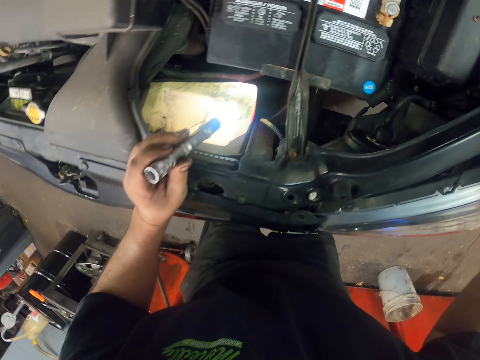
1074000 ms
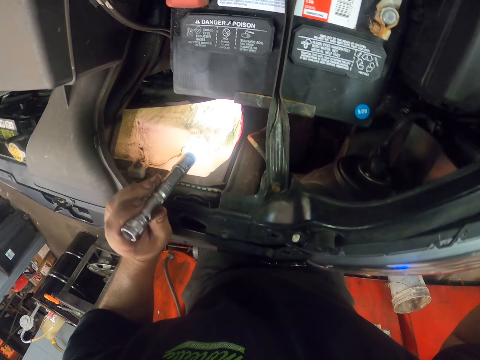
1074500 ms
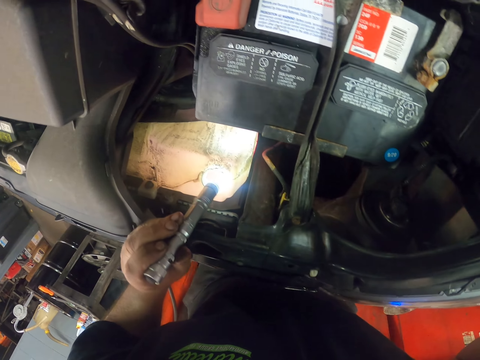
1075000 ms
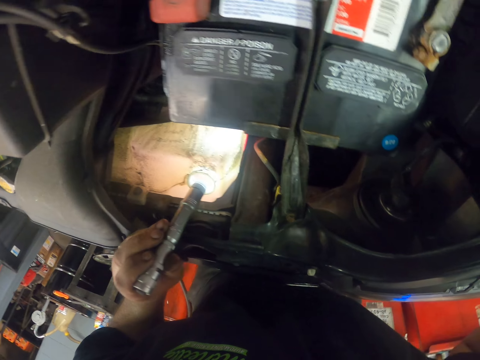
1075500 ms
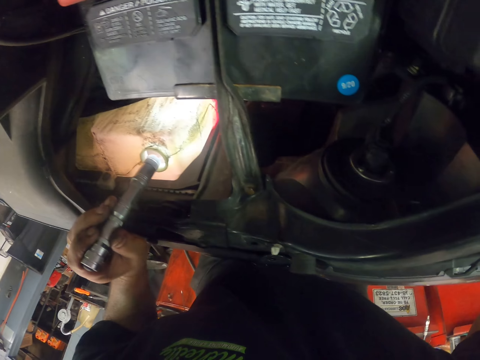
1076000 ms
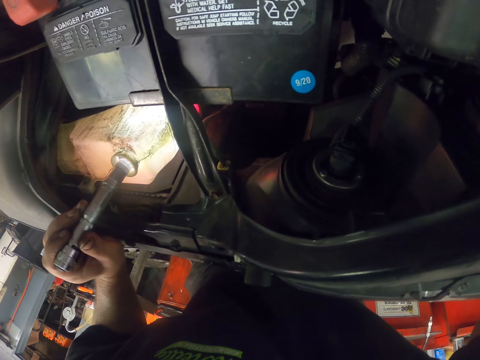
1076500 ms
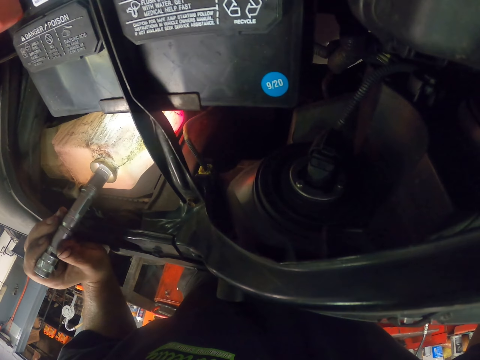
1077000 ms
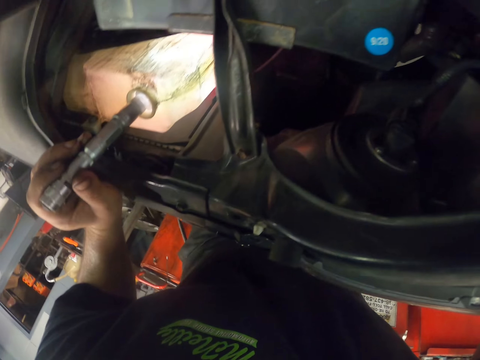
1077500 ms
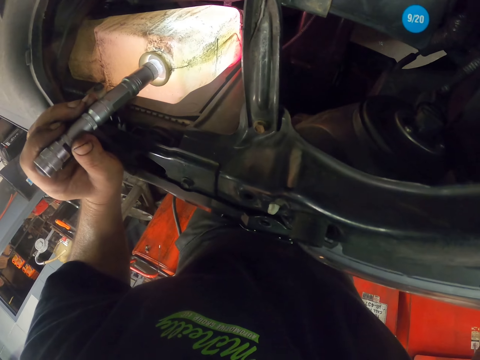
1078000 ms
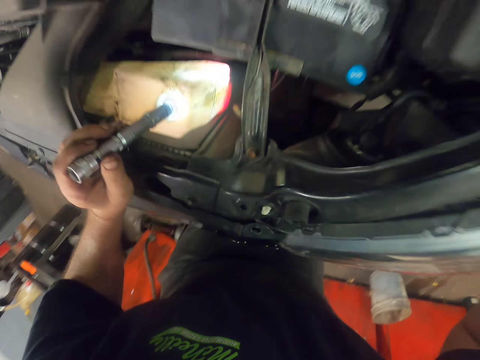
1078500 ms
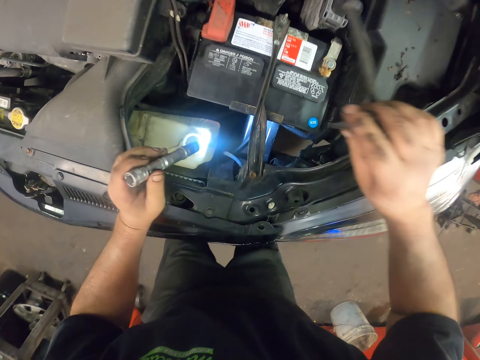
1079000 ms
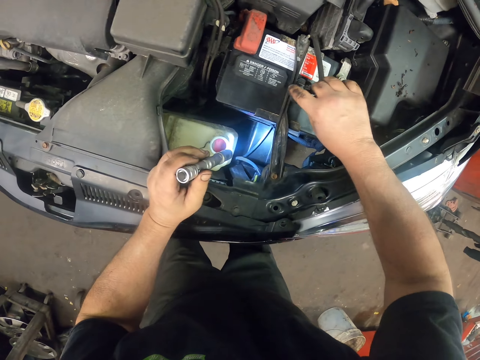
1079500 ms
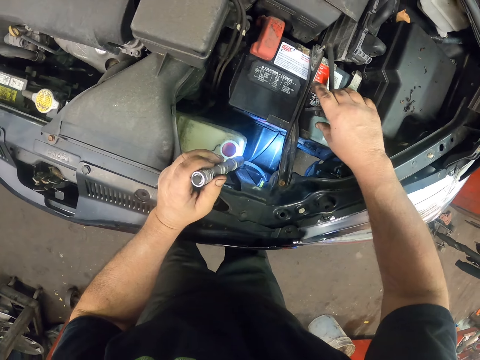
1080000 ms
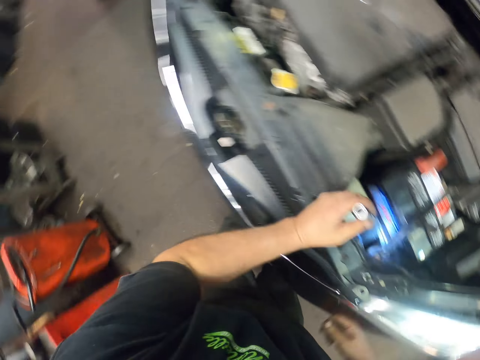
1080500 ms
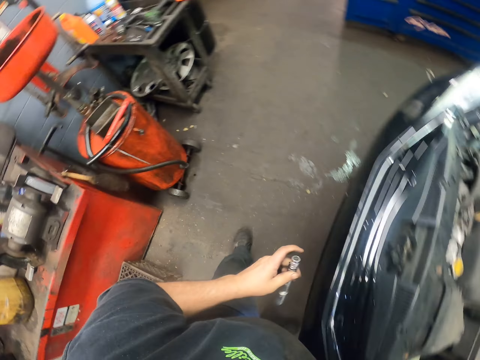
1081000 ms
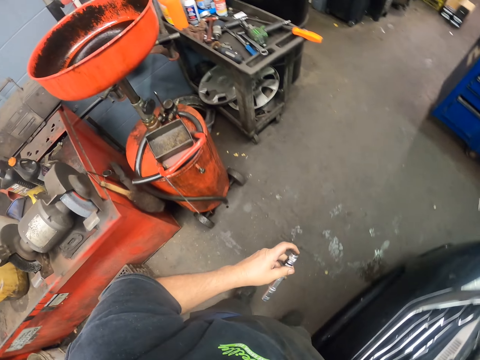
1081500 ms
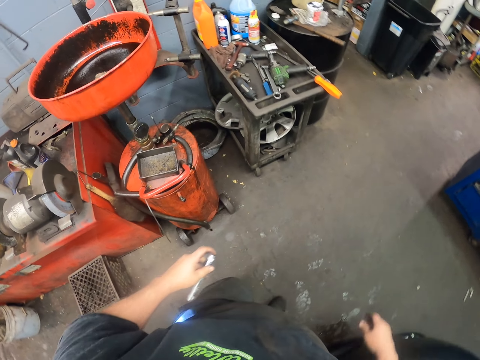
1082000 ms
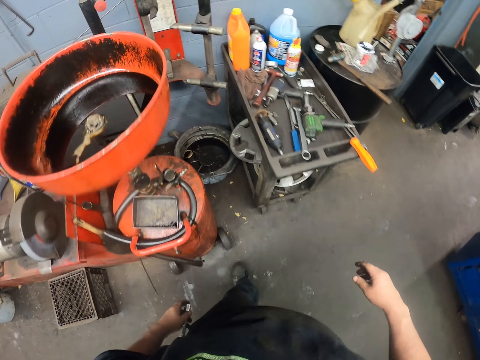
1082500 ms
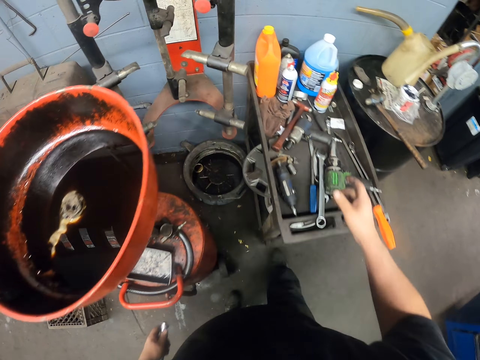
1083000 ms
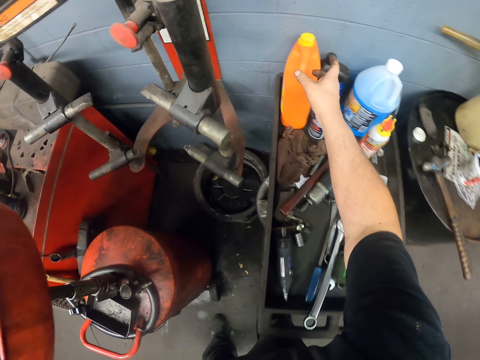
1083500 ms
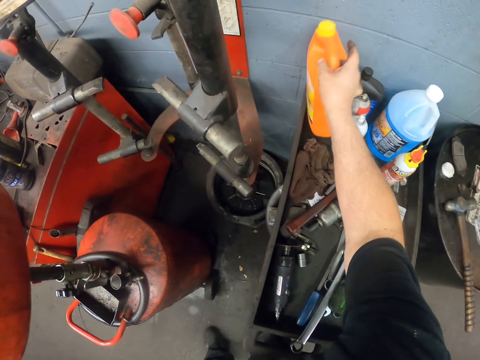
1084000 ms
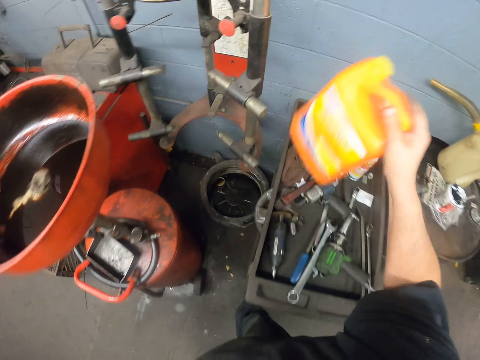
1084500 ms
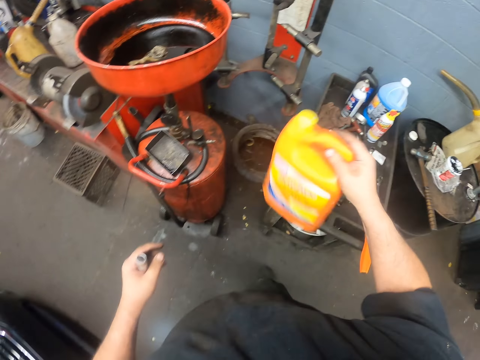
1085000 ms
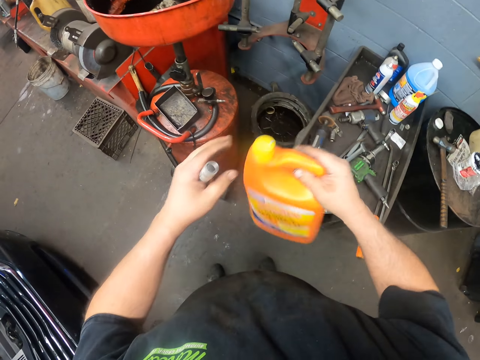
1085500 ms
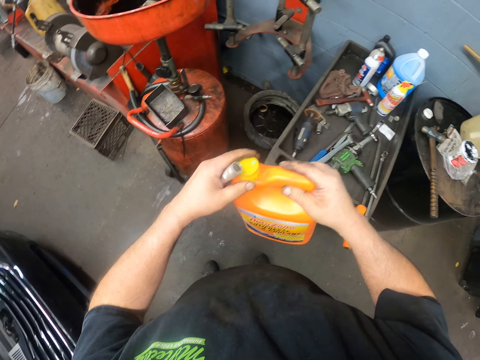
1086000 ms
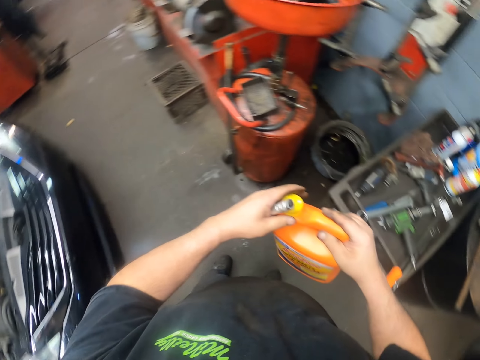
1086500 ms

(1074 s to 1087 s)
The camera wearer looks at the bottle. They turn around, put a tank top on the car, and walk in the garage. They pick up a bottle can and shake the bottle can.

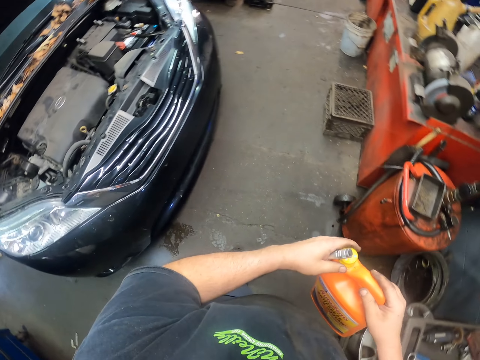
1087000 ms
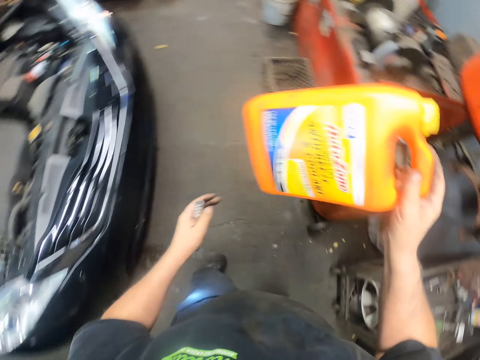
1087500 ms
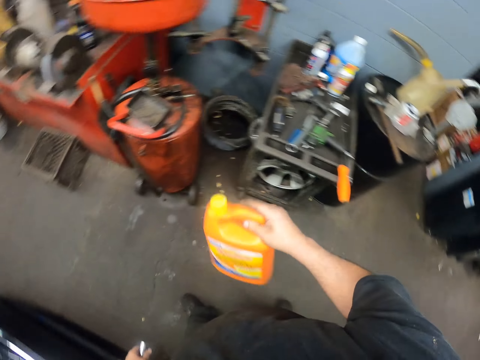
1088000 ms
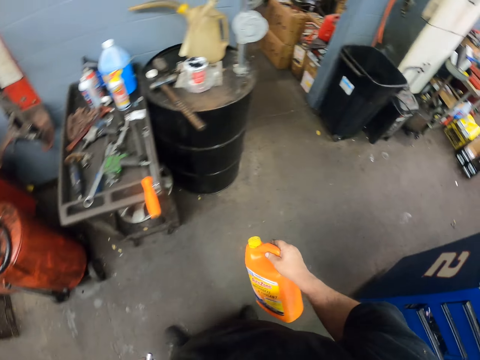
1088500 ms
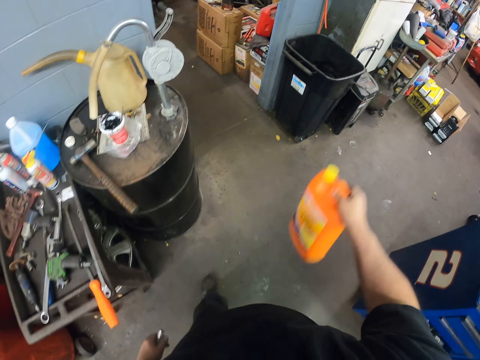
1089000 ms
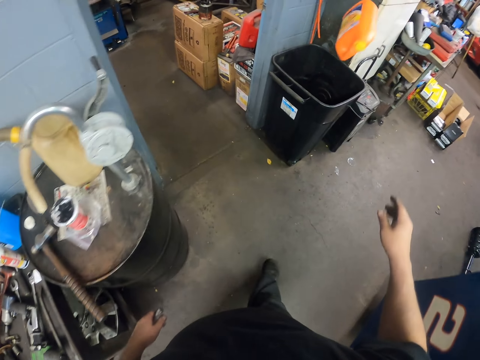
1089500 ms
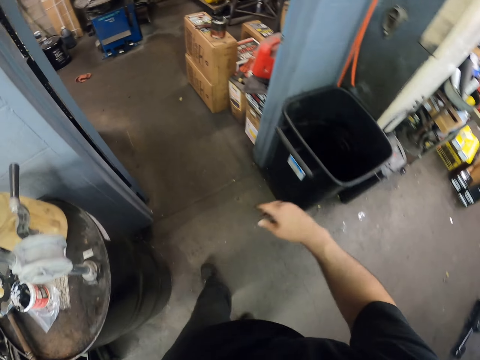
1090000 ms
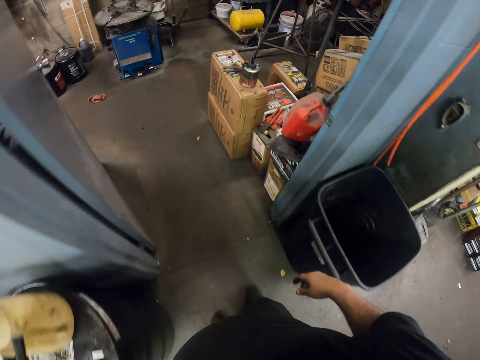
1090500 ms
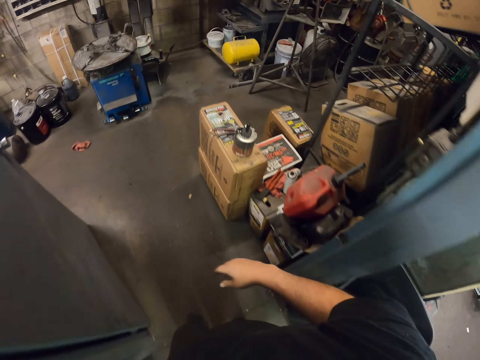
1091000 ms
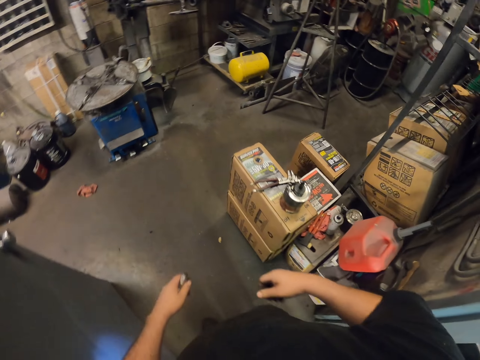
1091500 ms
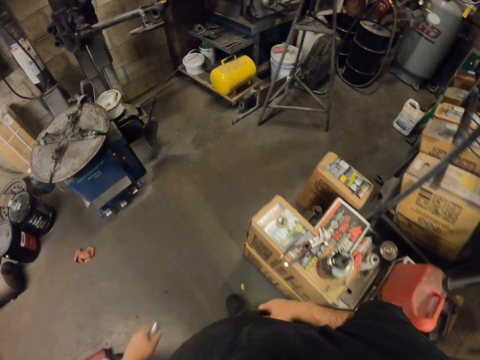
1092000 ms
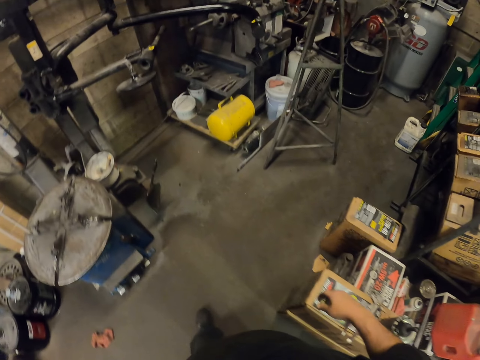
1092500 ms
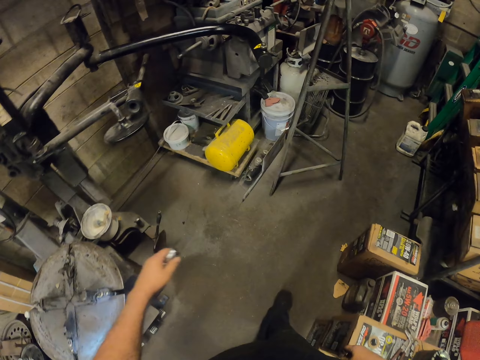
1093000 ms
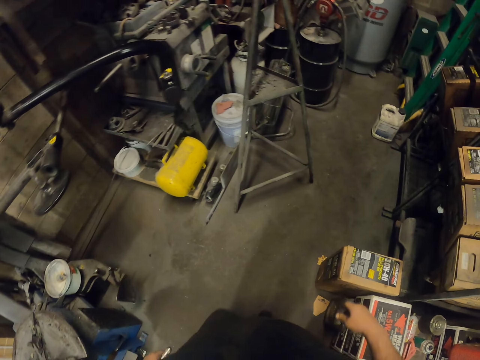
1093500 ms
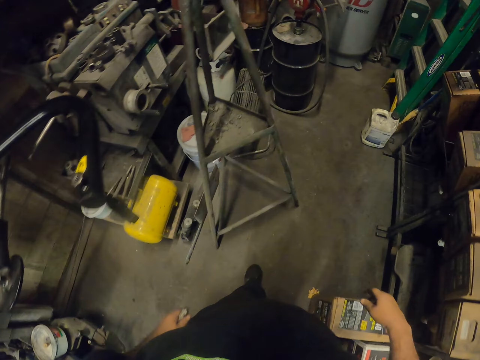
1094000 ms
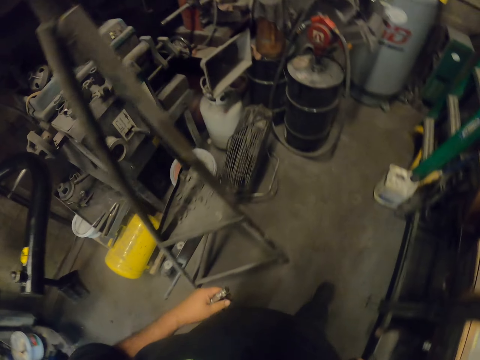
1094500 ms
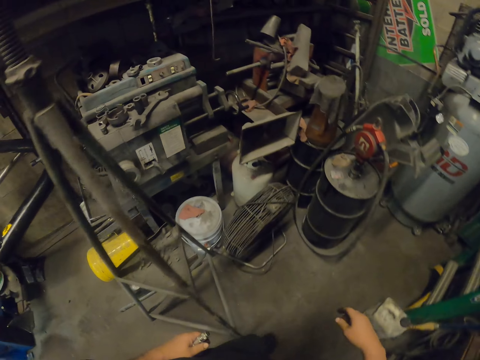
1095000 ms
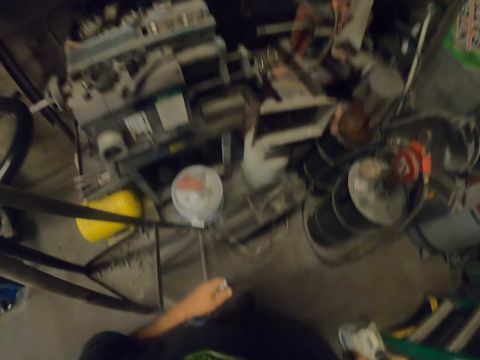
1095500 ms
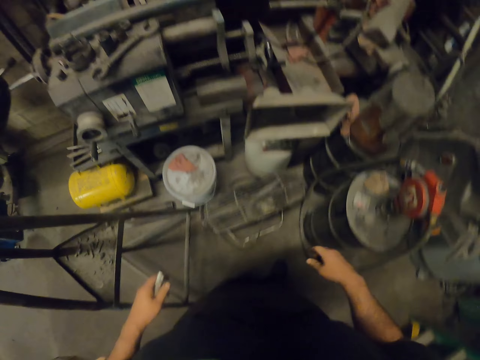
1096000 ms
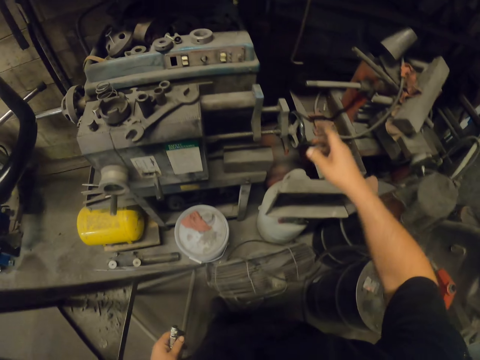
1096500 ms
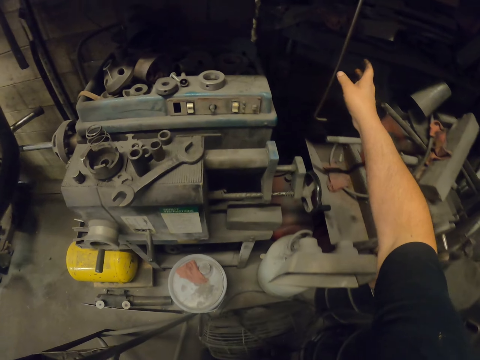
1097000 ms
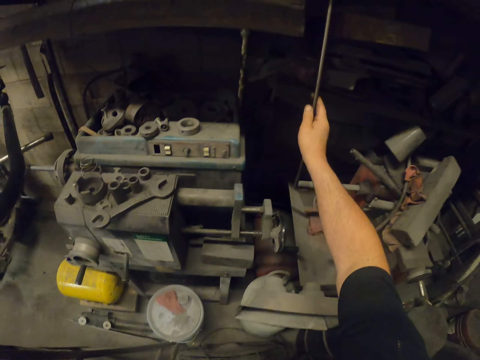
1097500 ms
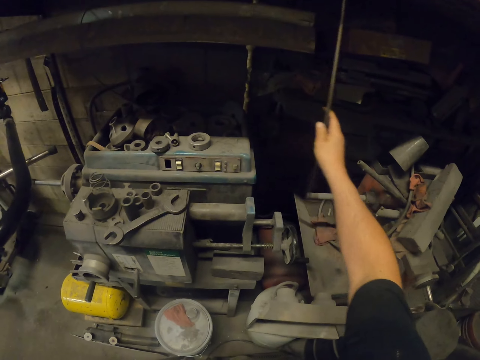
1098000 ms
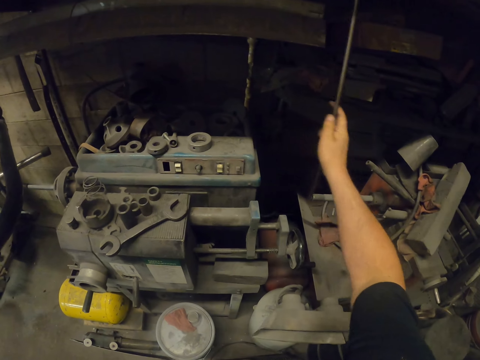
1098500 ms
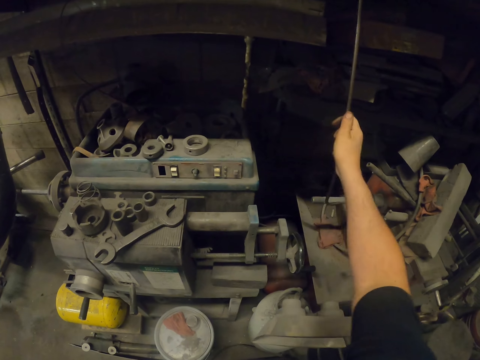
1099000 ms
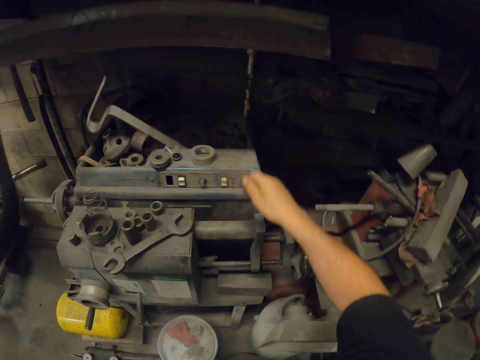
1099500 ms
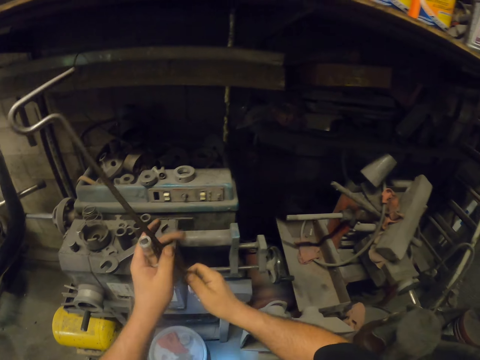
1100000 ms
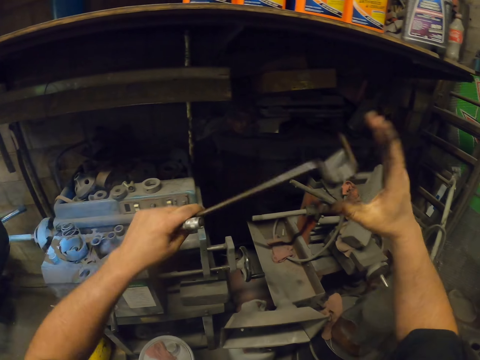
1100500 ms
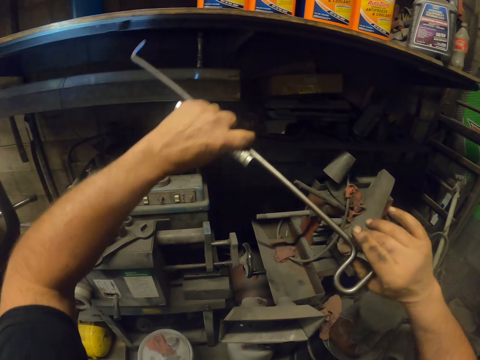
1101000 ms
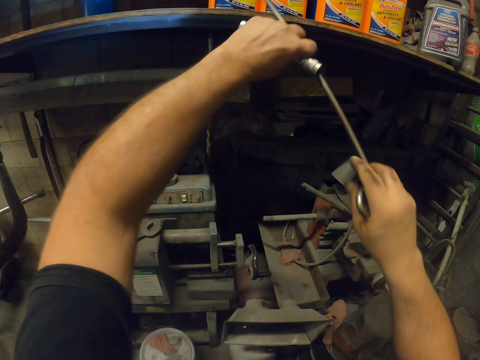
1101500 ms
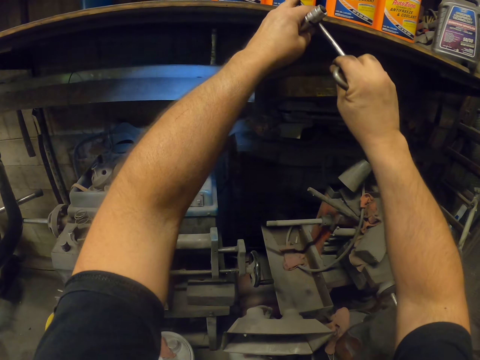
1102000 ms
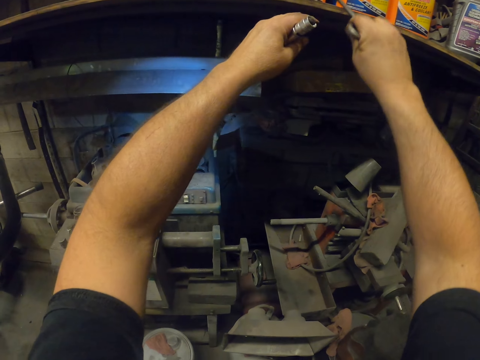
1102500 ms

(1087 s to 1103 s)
The camera wearer looks around. They throw the bottle can in the dustbin. They walk to the store. They pick up an iron or metal stick, shake the iron, and remove the iron.
